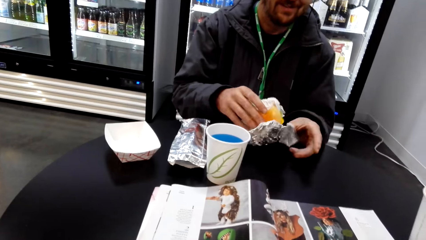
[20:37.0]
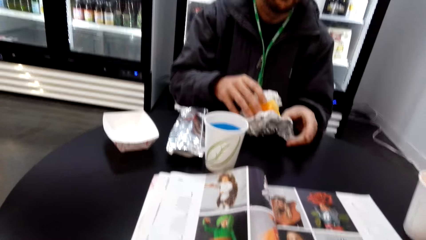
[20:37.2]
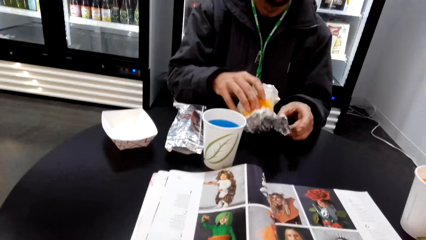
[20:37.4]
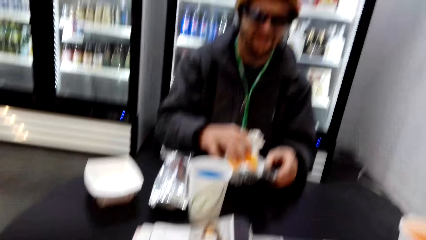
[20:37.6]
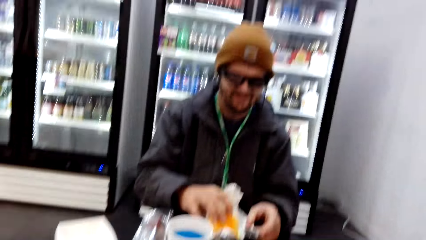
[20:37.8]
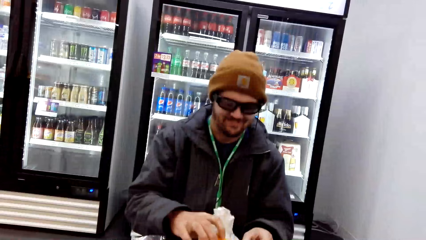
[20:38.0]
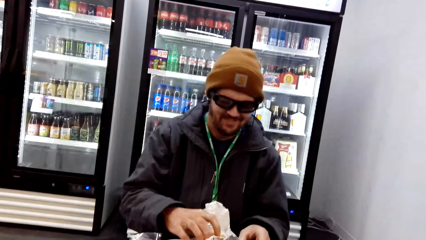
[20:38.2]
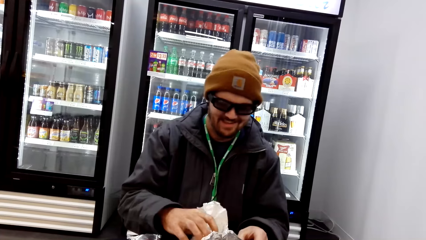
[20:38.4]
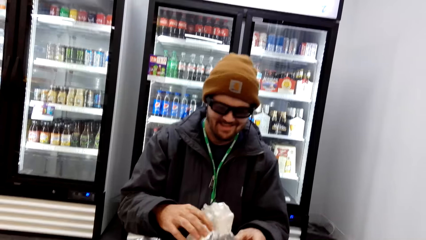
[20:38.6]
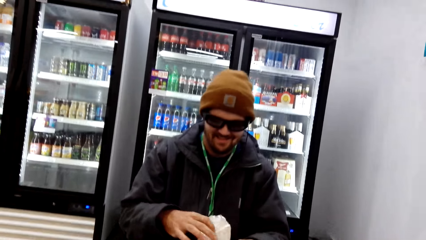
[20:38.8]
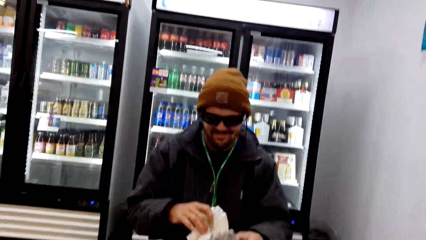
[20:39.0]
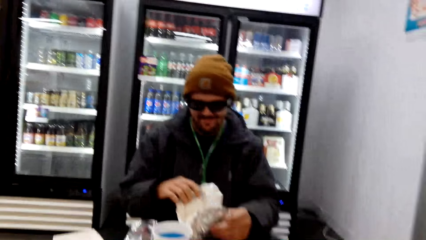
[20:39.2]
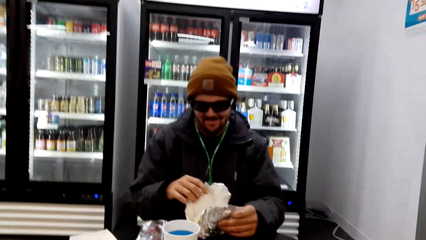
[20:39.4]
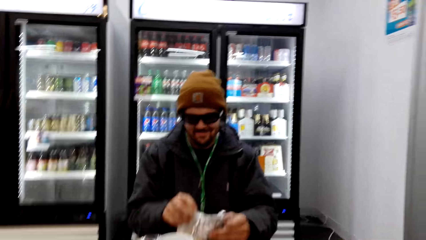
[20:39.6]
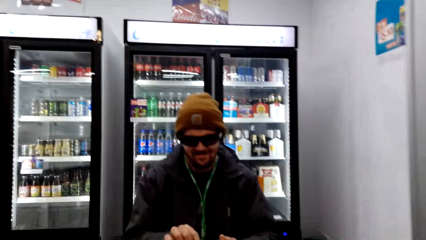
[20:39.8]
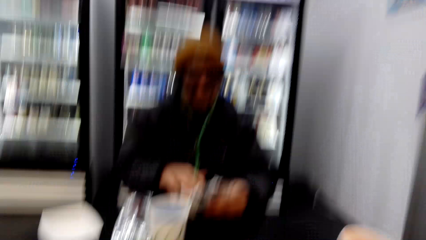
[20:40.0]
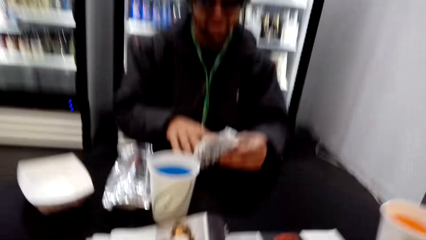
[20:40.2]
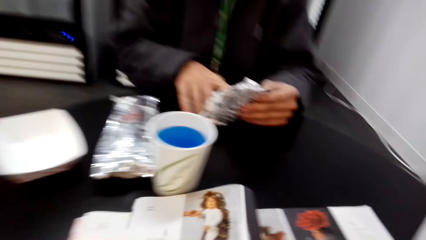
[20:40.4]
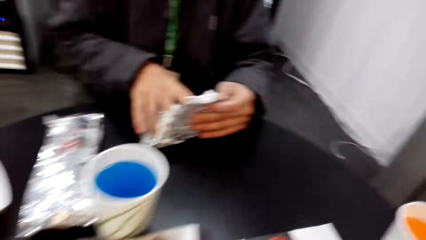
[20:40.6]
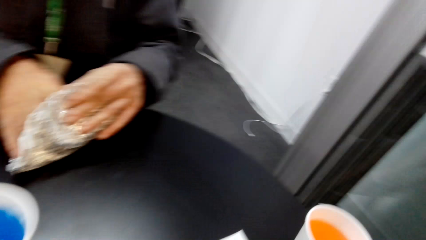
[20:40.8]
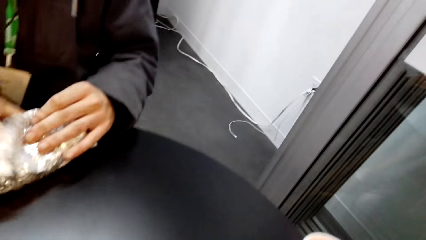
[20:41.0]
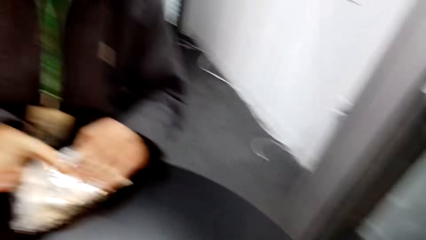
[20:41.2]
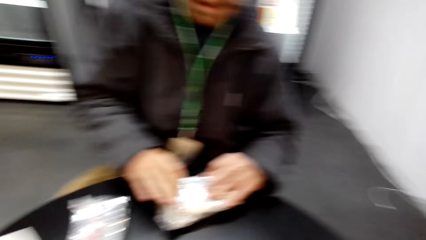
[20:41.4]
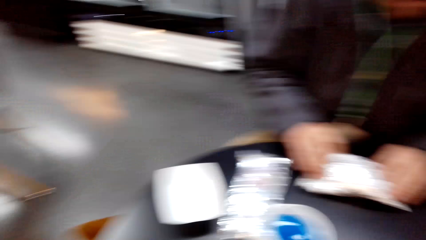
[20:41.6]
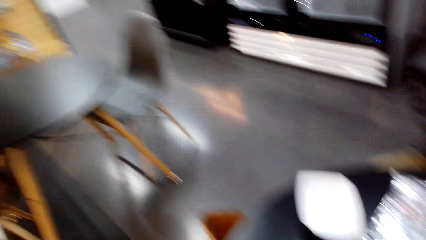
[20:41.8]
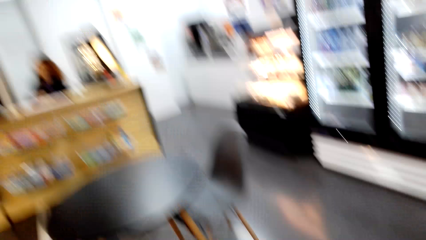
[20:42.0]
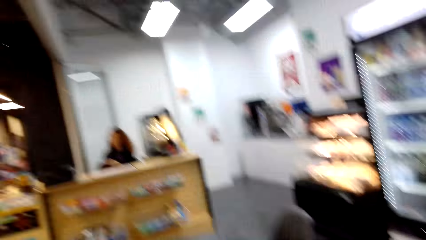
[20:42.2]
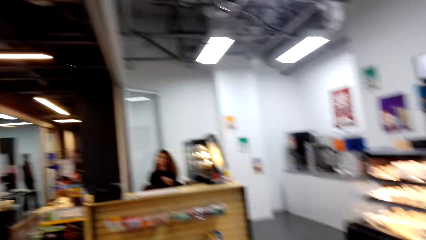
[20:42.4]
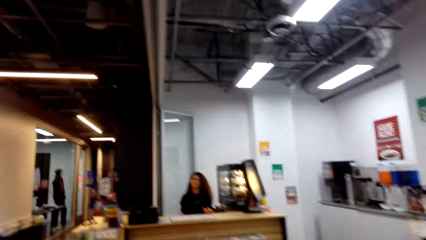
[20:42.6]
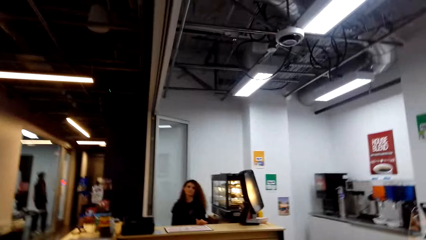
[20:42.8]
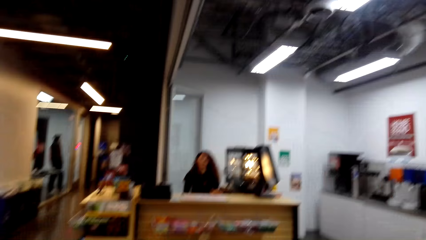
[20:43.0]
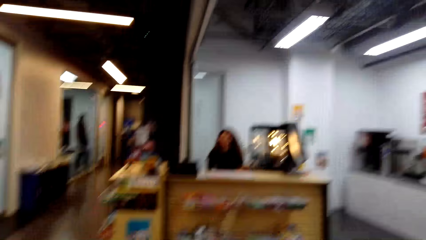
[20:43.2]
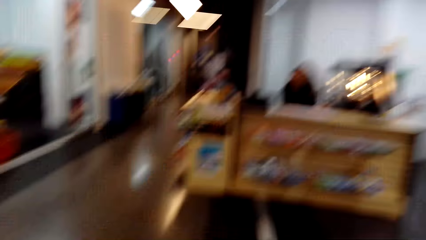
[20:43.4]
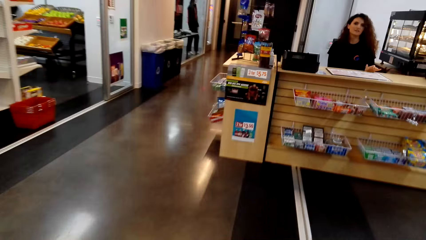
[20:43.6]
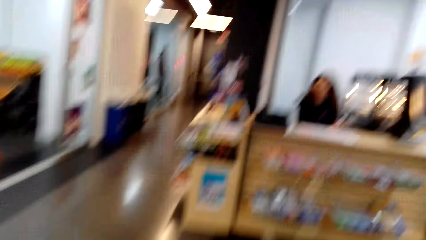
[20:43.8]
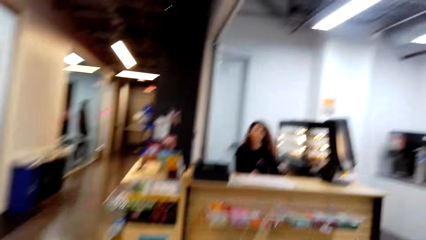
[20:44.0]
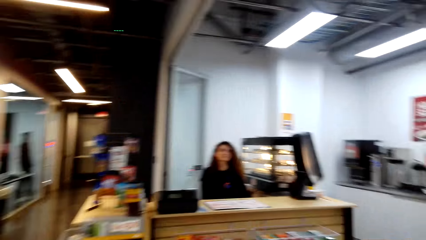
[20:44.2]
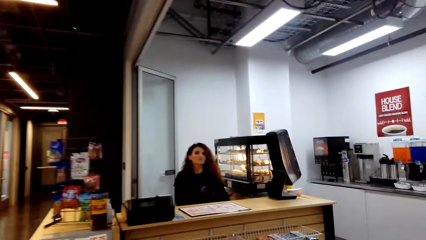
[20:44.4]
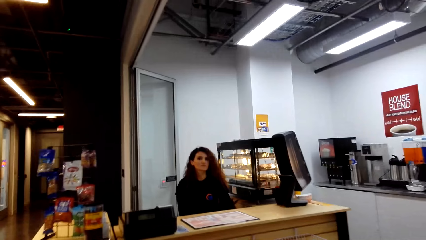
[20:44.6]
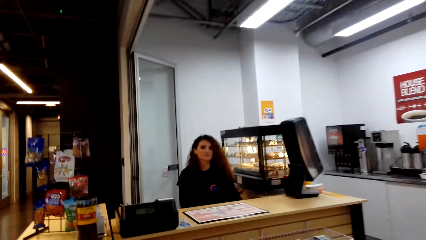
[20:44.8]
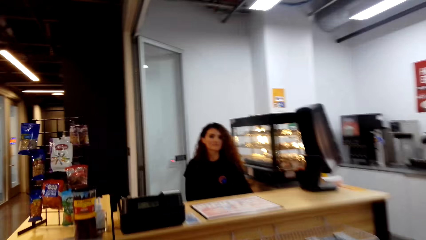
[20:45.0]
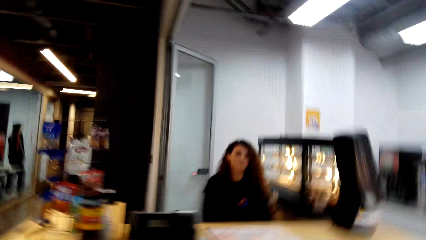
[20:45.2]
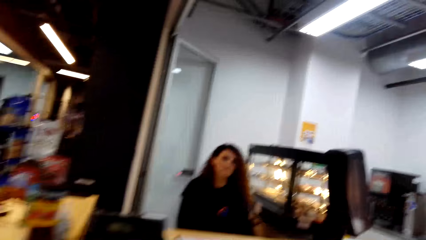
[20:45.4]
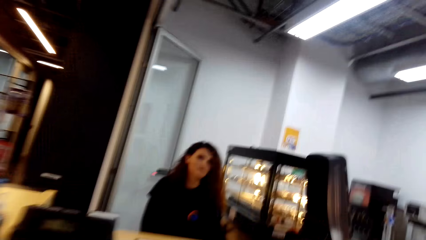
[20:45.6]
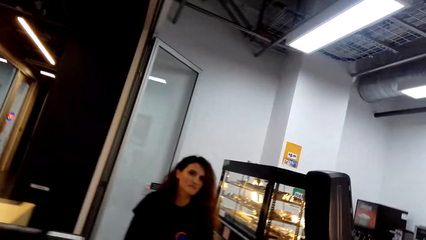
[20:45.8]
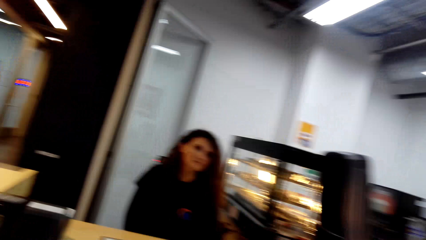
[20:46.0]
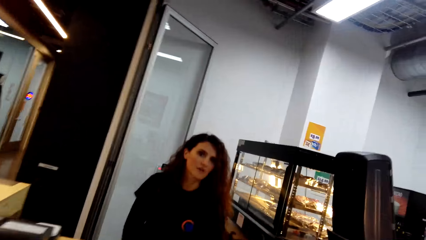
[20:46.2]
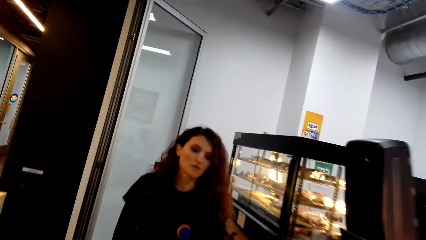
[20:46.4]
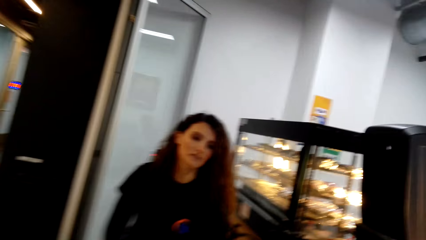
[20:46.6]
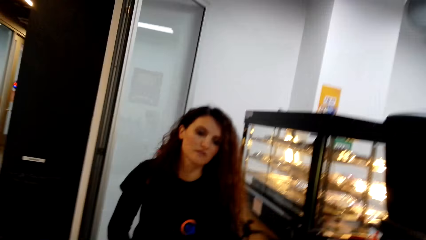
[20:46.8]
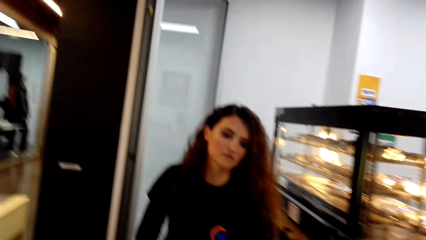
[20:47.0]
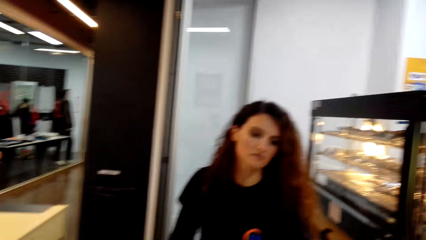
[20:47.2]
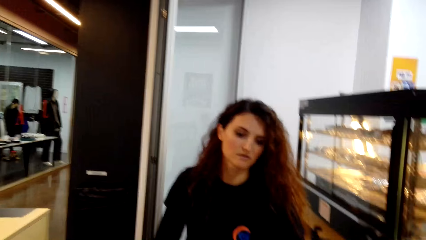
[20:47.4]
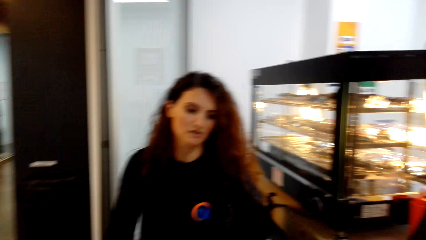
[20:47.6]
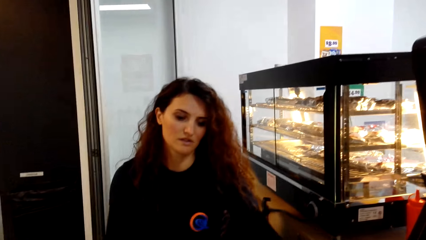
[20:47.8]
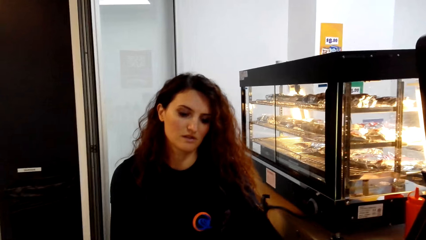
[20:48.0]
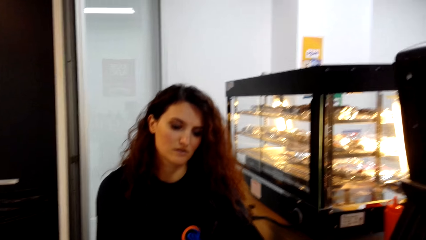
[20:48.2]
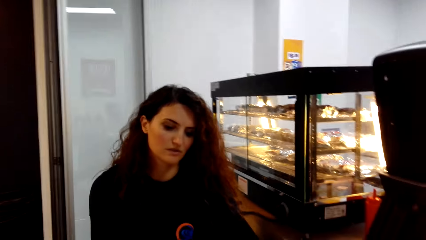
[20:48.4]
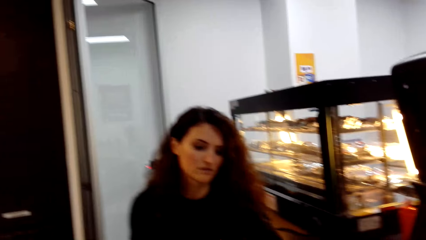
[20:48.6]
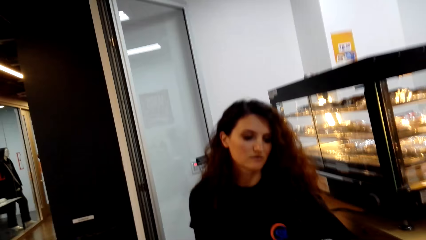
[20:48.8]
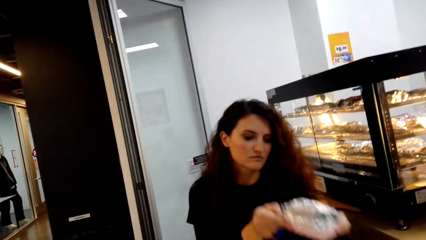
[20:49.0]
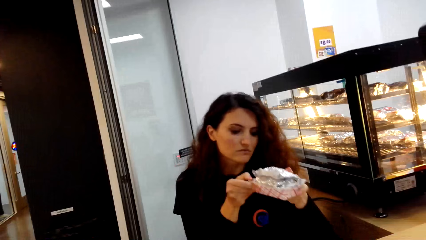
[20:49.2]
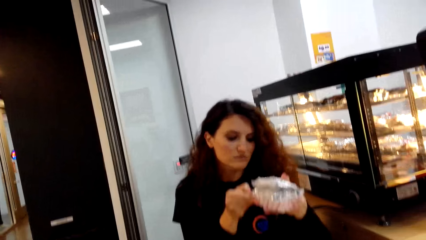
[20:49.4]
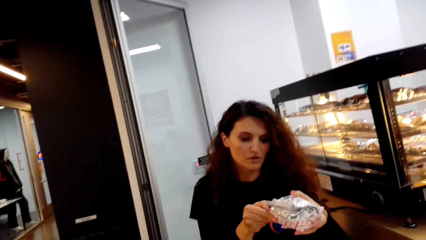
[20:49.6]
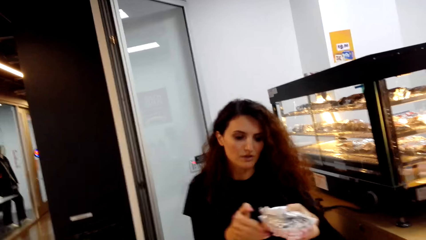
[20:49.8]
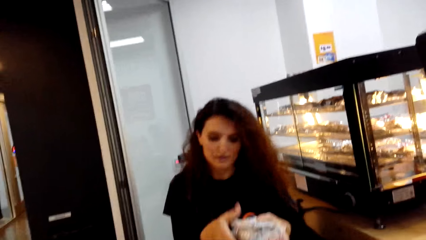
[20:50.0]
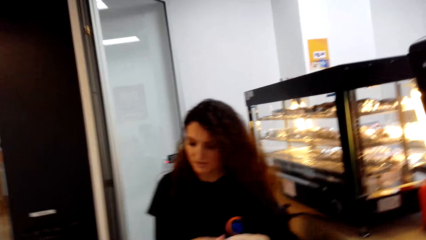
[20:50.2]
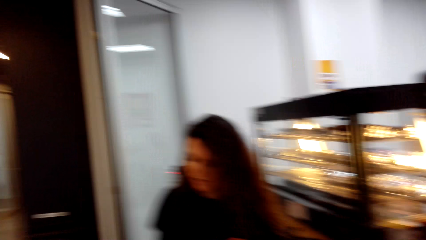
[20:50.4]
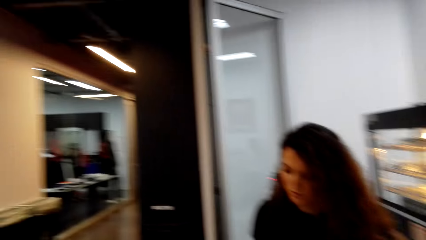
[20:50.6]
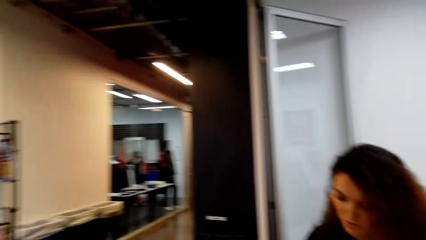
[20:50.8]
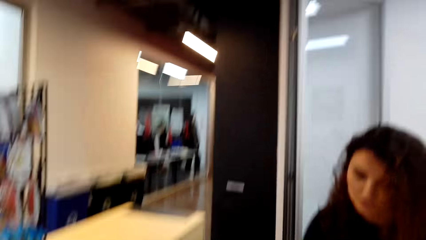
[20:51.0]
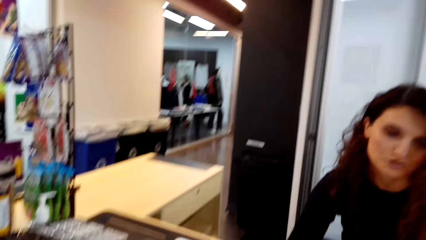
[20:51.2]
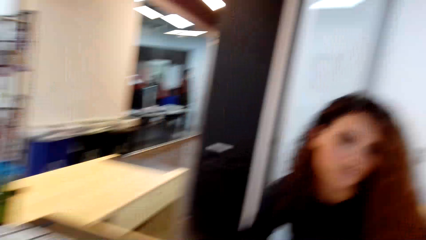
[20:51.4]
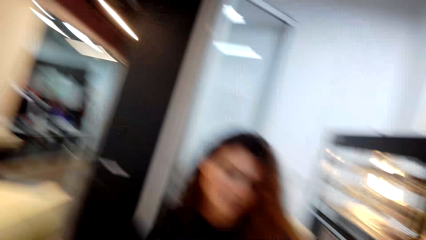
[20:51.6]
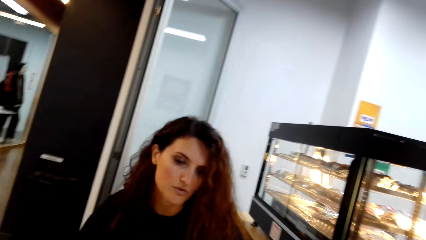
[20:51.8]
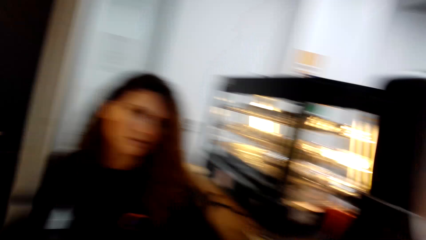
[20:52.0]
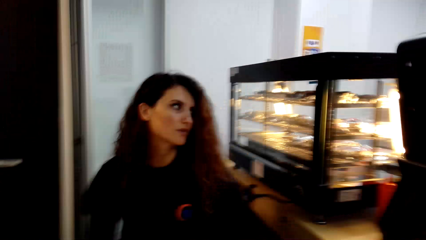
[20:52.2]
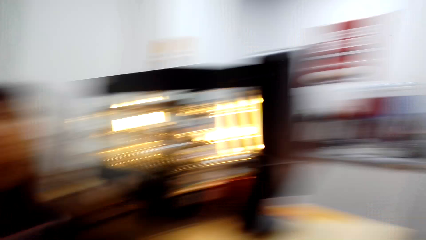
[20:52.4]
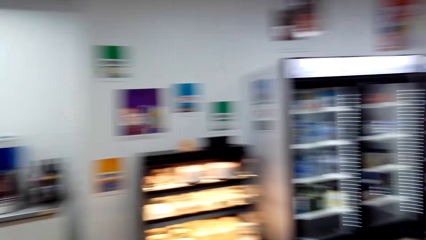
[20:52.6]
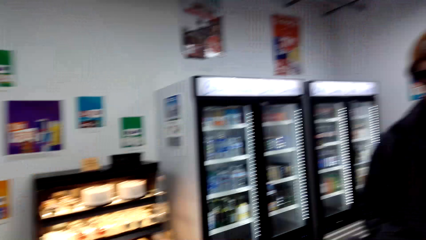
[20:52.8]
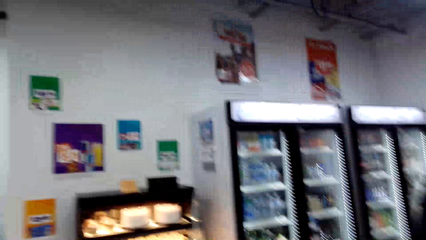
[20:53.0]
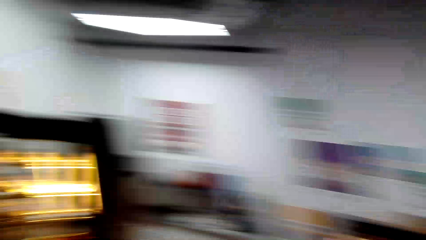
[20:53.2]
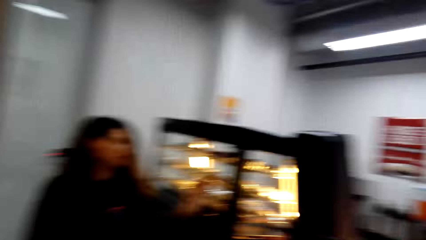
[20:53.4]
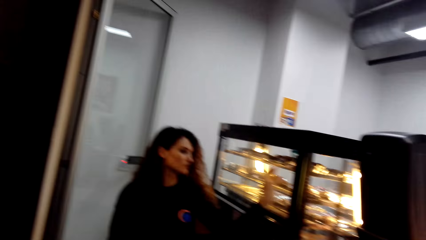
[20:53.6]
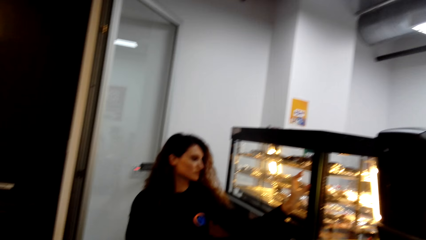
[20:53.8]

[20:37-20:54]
The camera wearer moves towards a girl. They walk in the shop. They talk to the girl. The girl sits down. The girl picks something from the camera wearer.
